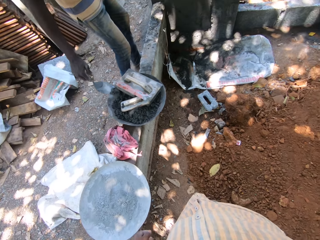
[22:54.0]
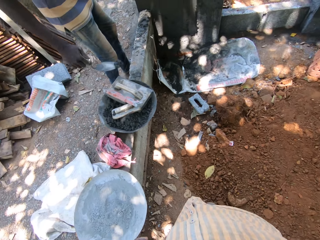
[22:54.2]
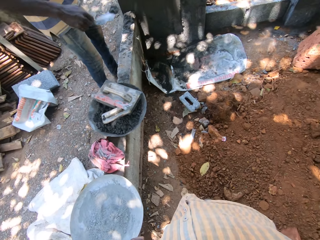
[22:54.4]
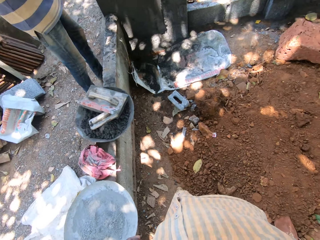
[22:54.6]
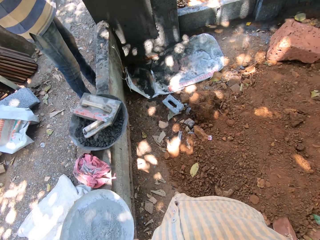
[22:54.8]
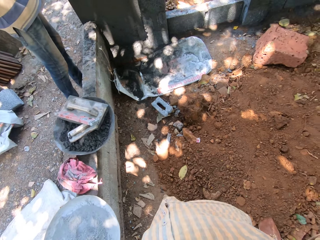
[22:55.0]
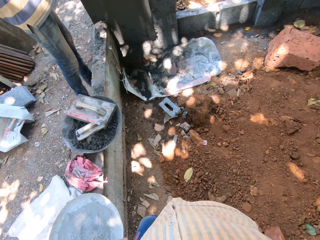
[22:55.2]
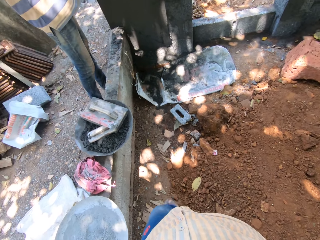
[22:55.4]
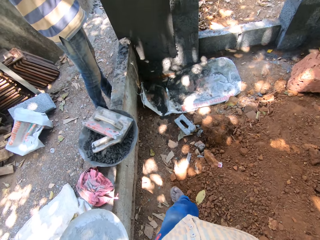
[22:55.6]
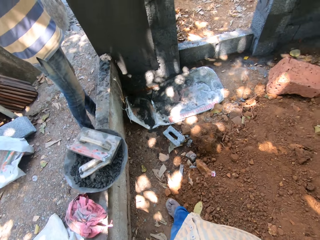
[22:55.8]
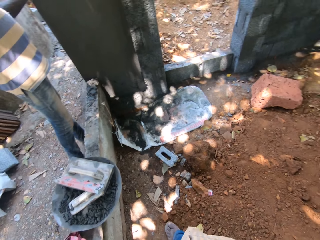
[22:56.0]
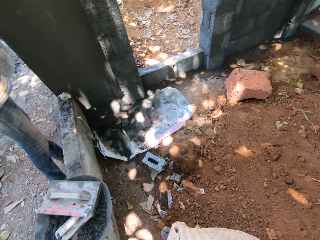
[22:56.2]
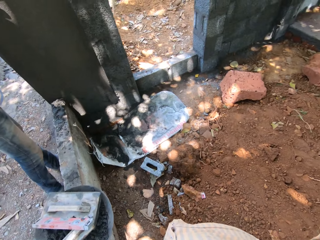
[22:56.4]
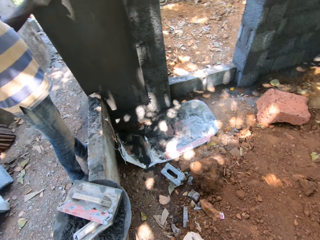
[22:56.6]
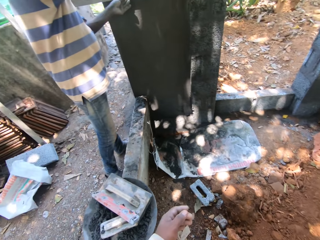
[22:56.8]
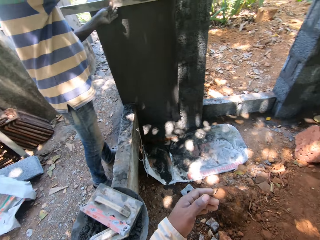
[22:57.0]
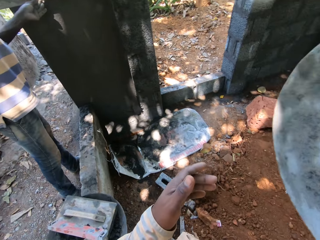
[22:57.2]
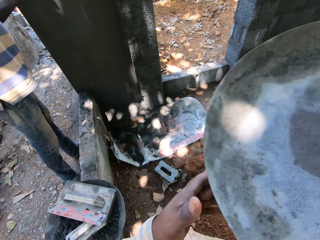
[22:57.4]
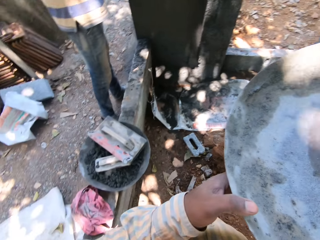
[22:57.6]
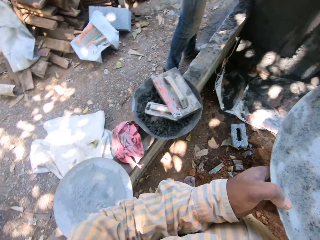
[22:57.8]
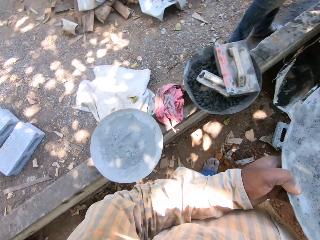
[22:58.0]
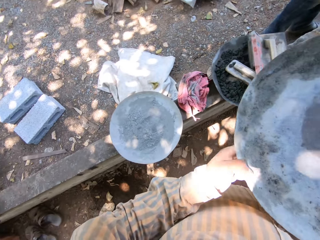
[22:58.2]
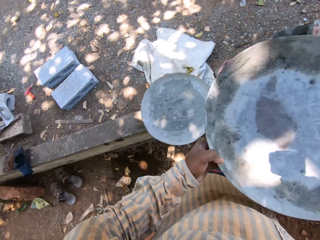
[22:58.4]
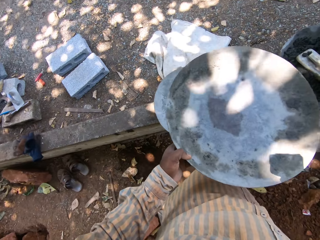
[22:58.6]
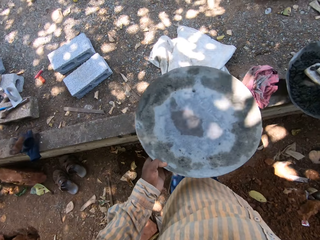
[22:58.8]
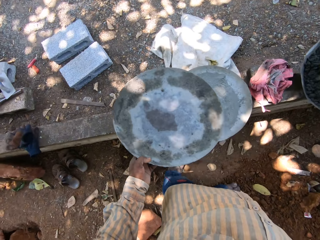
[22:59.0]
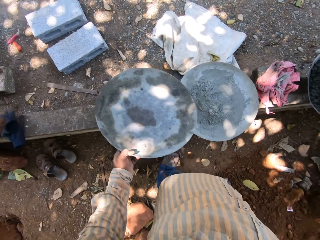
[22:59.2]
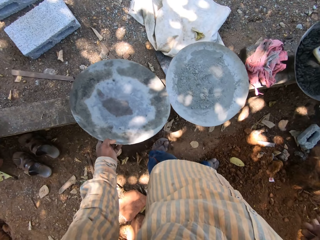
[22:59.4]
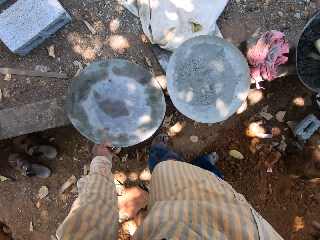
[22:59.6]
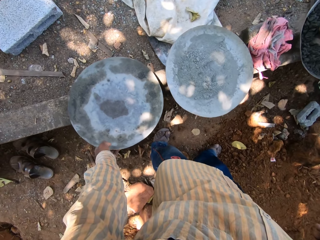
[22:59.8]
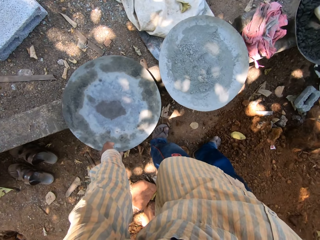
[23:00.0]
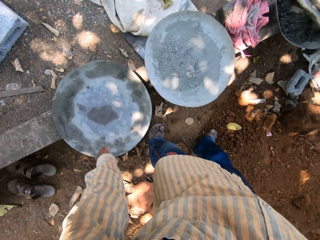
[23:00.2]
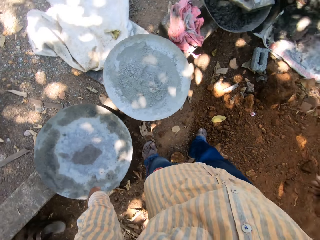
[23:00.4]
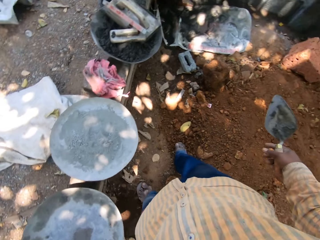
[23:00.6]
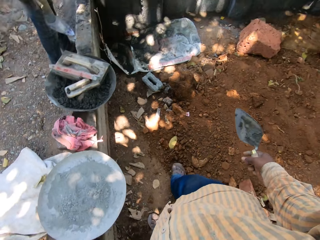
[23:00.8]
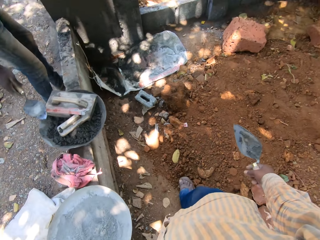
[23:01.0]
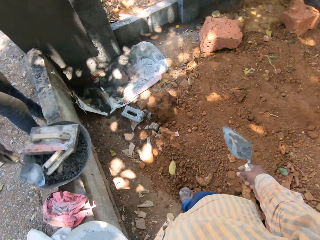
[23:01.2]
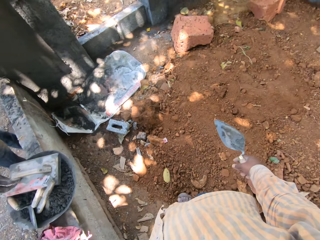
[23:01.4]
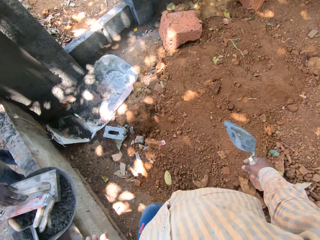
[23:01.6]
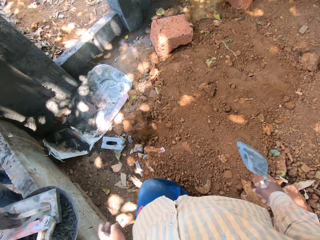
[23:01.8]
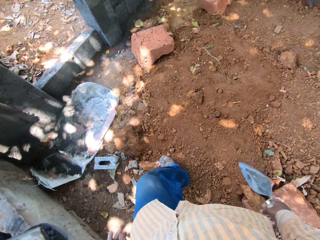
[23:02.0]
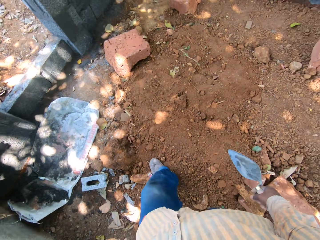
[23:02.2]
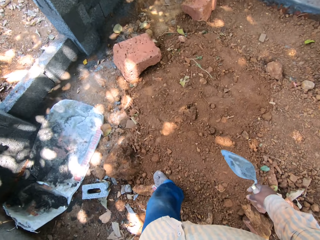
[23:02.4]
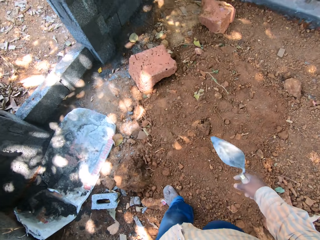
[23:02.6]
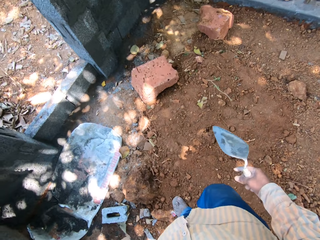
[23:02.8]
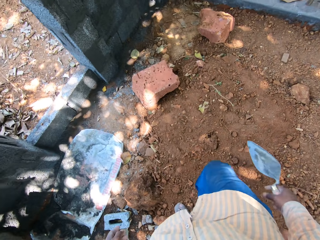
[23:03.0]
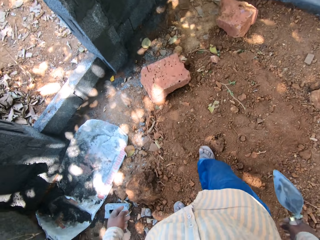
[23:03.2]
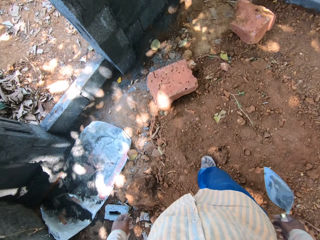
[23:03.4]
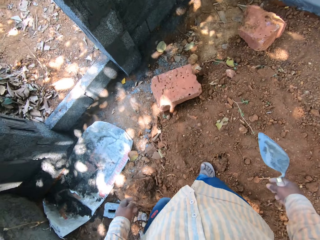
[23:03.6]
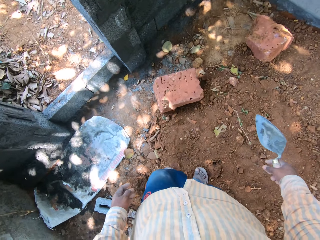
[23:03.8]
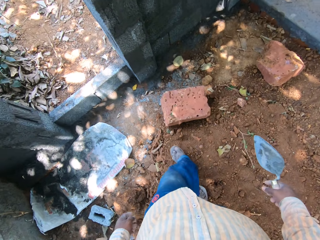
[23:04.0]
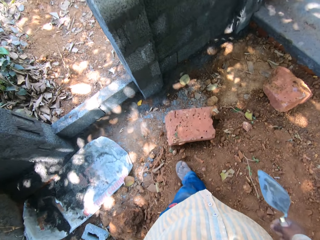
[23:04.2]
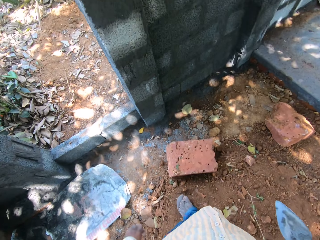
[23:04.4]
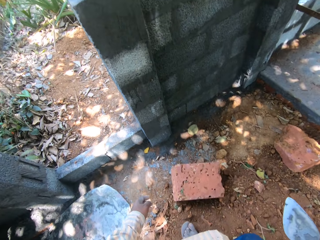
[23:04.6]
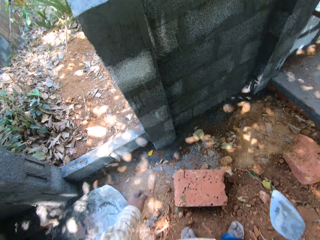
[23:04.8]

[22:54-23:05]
A man packs sand from the head pan on the wall with the hand shovel in his right hand. The man places the sand on the wall with the hand shovel in his right hand. The camera wearer walks. He holds a metallic basin. He drops the head pan on the wall with his left hand. The man drops the hand shovel in the head pan on the wall with his right hand. The man picks up a wooden float from the head pan on the wall with his right hand. The camera wearer walks.

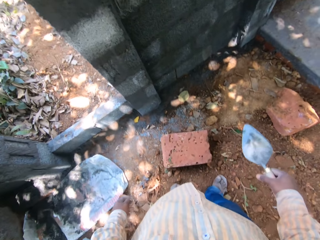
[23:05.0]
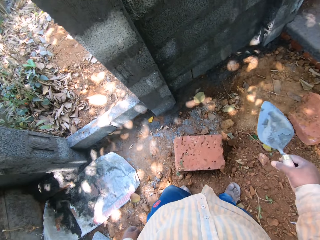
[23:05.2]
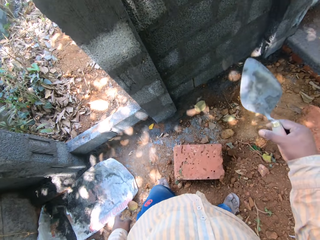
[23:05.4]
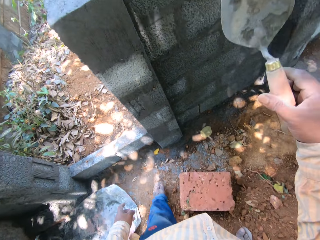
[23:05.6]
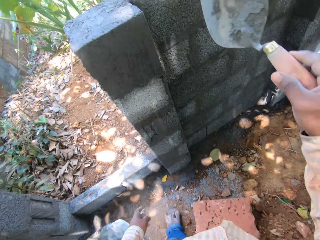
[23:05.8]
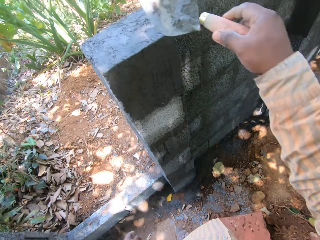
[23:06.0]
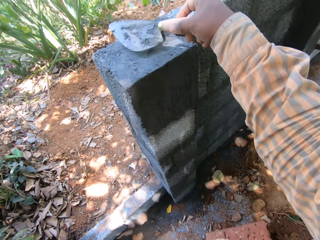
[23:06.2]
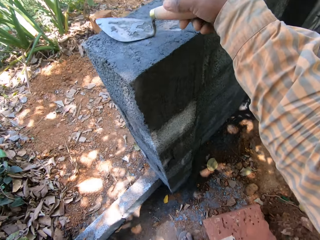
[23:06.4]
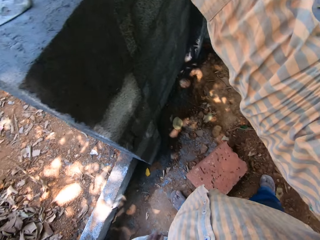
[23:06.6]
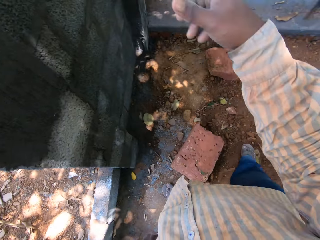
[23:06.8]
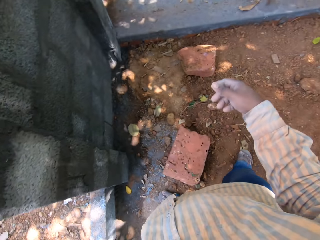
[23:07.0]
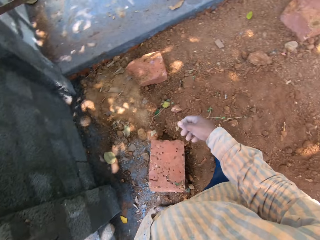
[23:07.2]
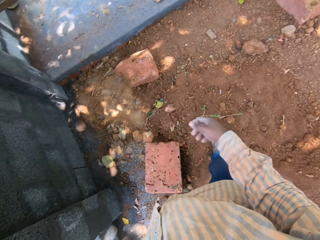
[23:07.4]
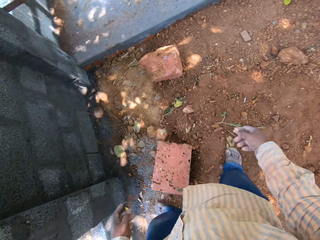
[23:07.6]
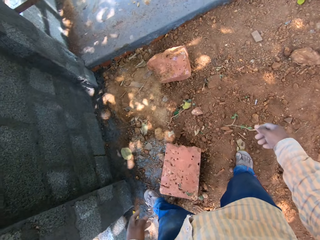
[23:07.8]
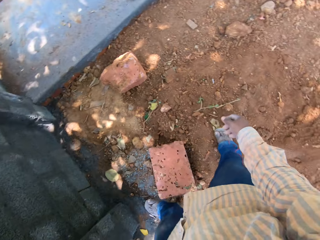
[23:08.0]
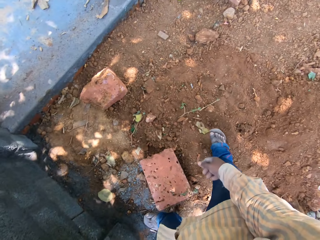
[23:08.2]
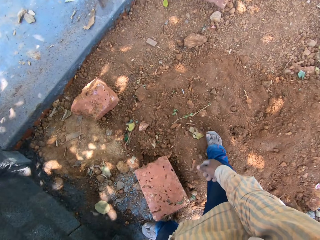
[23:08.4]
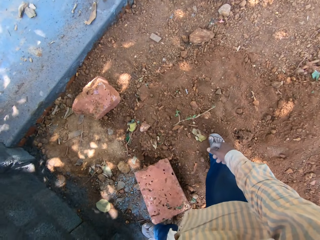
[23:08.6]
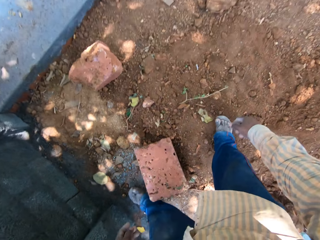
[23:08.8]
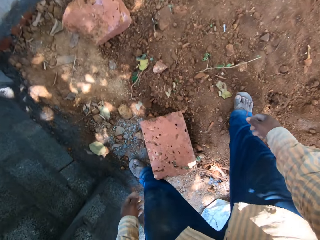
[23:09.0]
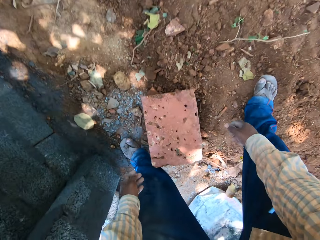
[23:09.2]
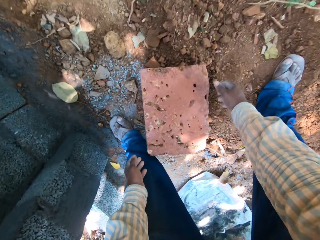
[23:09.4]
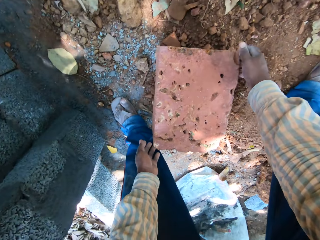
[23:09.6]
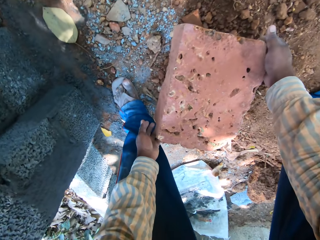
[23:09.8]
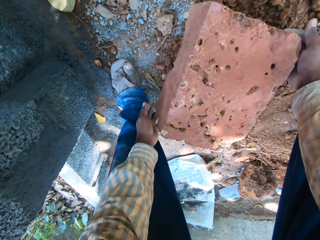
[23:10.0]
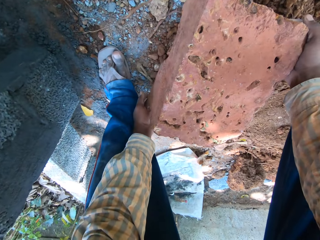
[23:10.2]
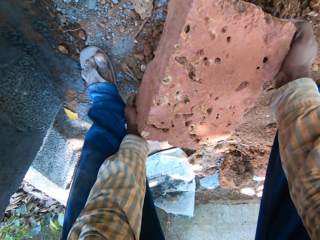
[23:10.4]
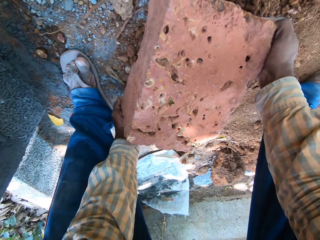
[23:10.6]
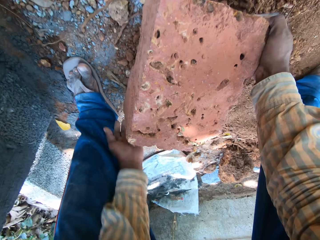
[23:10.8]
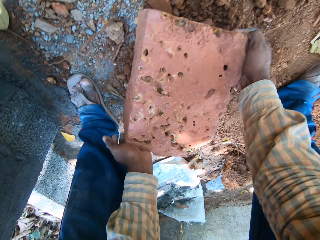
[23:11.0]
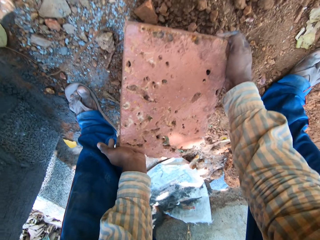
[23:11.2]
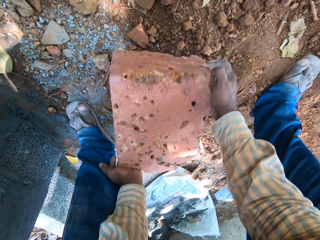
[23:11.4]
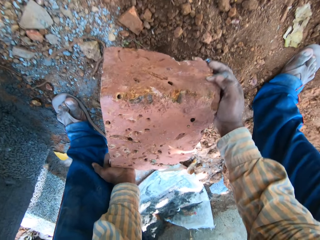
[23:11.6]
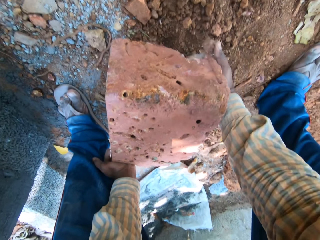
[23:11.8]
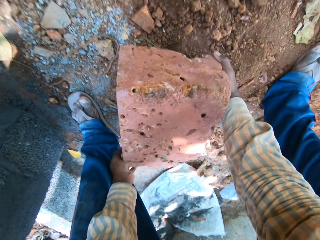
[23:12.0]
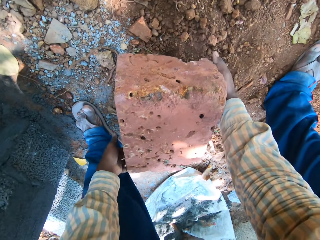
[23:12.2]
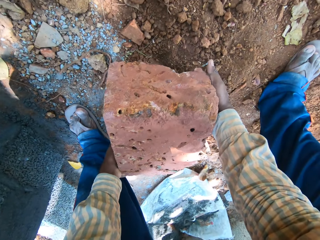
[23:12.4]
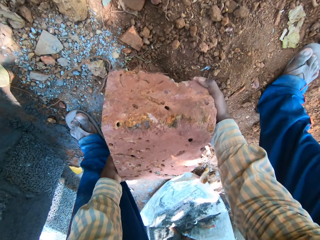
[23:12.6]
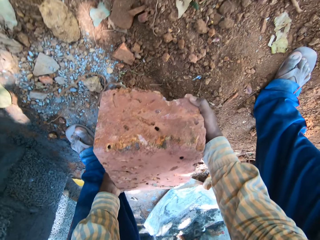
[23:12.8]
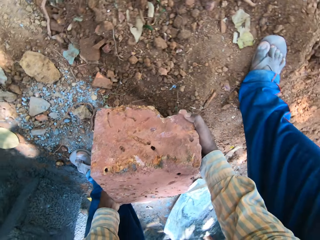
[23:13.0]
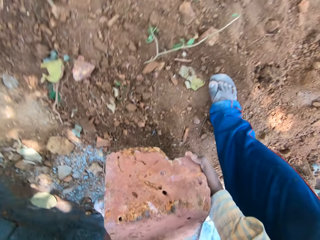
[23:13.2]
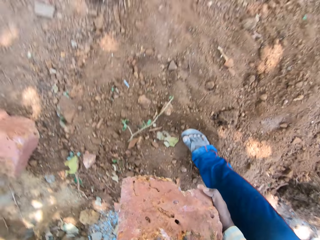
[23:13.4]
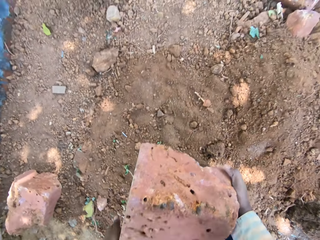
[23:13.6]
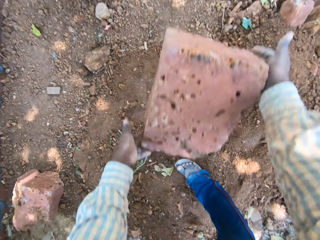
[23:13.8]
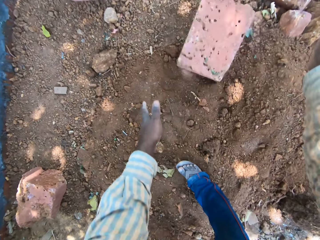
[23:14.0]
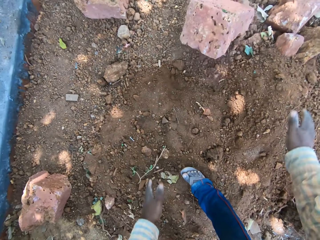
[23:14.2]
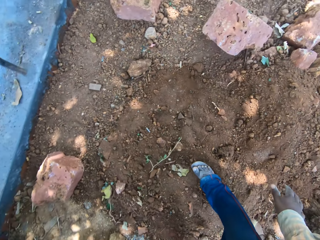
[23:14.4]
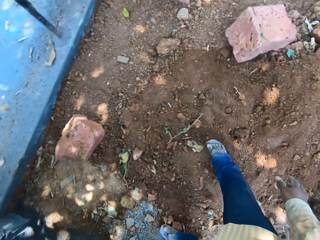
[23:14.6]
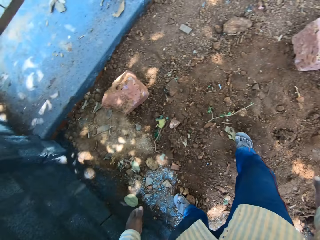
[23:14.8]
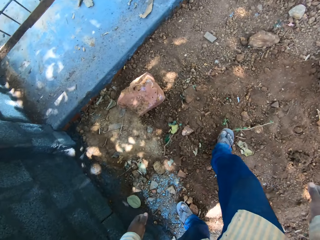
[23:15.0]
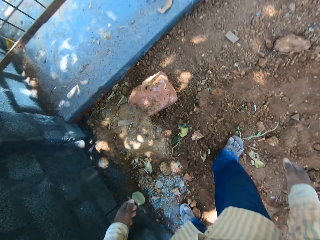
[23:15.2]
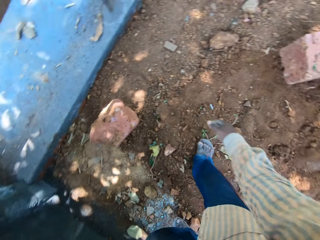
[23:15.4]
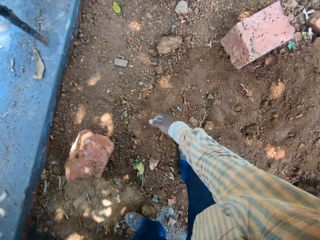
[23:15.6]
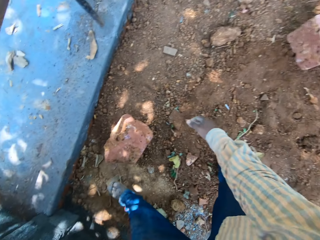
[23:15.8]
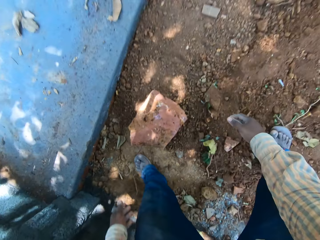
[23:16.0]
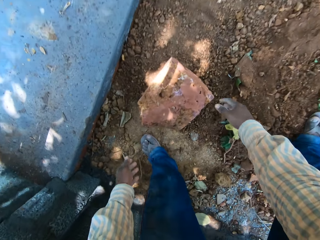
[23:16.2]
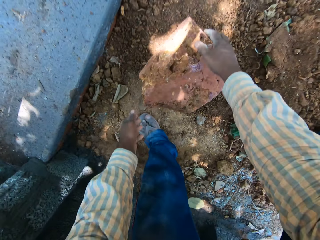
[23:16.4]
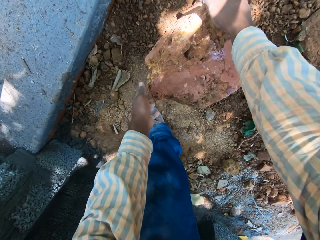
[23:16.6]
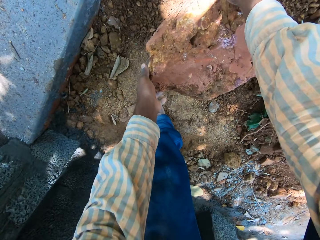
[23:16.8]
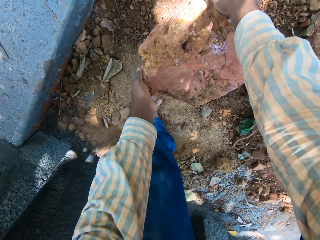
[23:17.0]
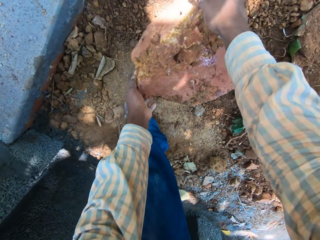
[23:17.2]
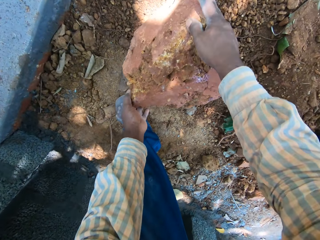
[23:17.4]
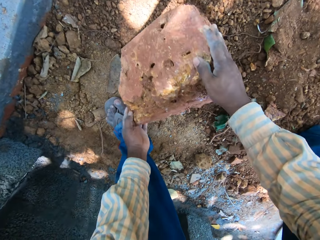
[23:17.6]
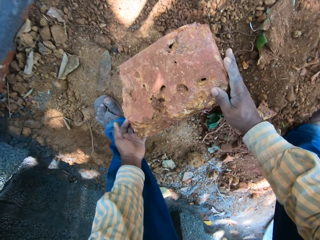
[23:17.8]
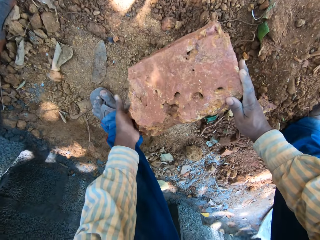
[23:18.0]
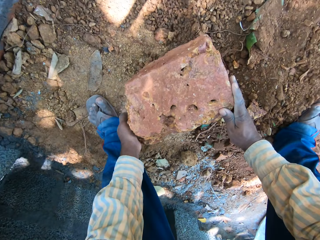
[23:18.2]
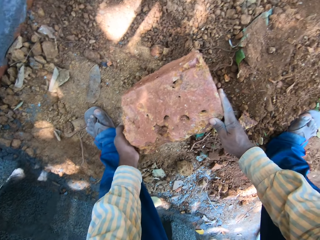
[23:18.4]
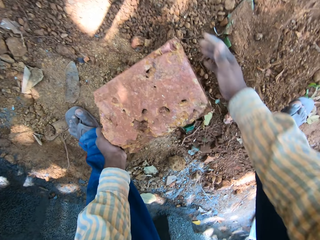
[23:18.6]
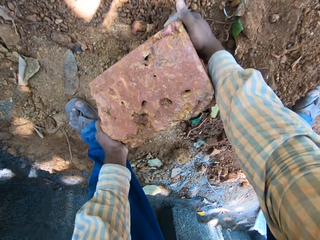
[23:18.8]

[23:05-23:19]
The camera wearer drops the hand shovel on the wall with his right hand. He bends. He picks a stone from the ground with his hands. He drops the stone on the ground with his hands. He picks the stone from the ground with his hands.
